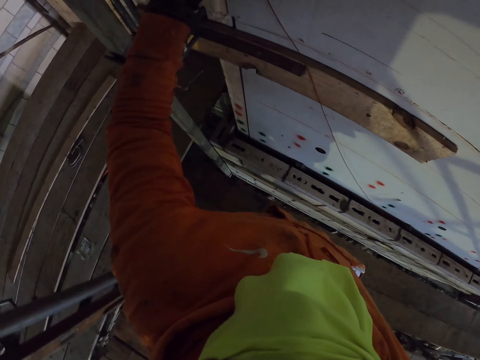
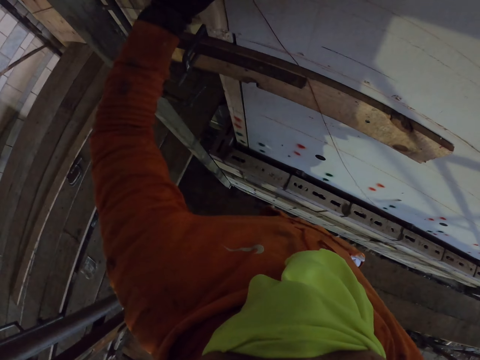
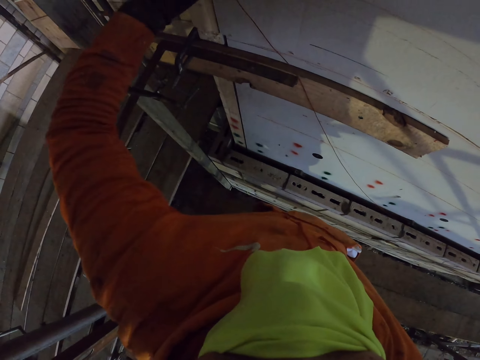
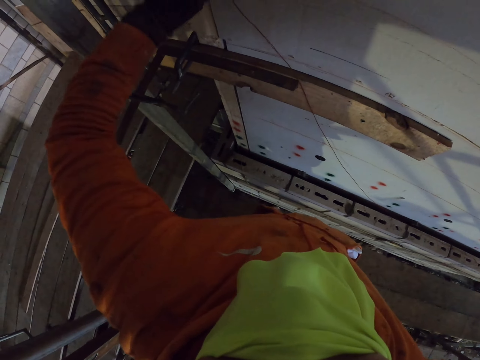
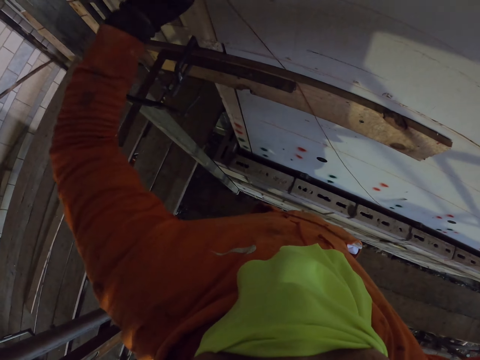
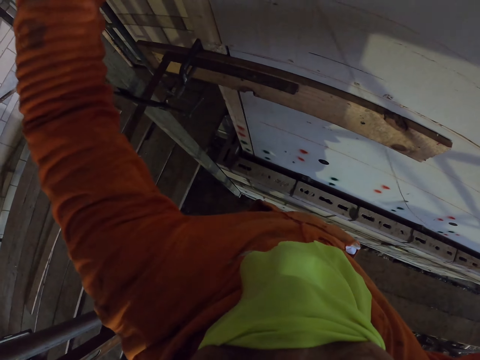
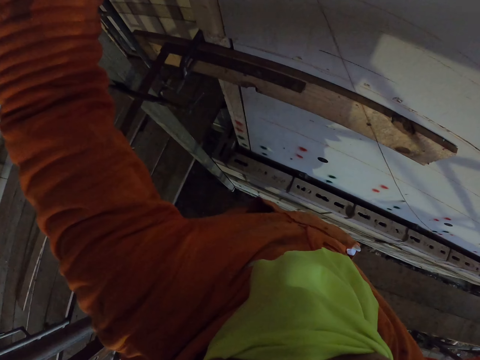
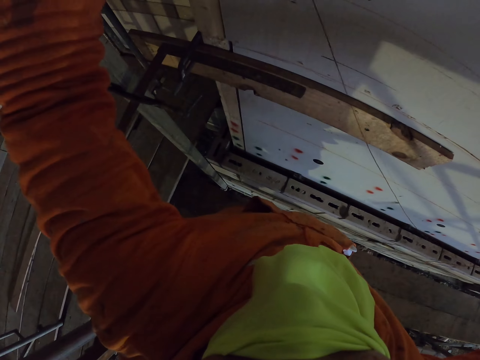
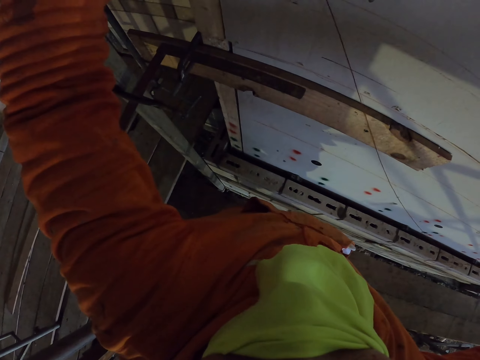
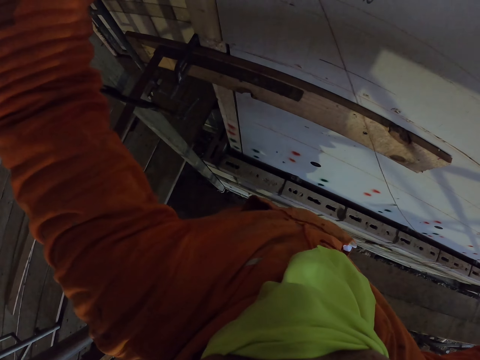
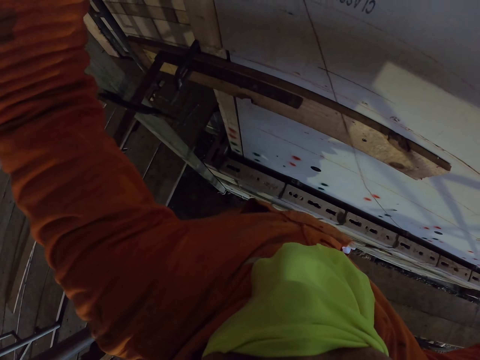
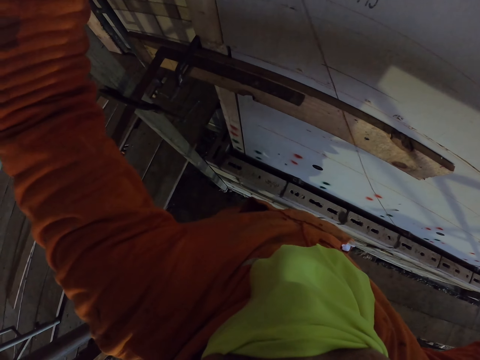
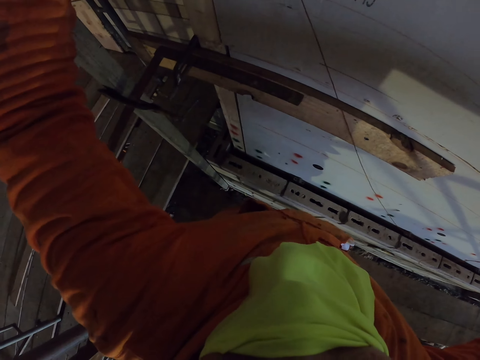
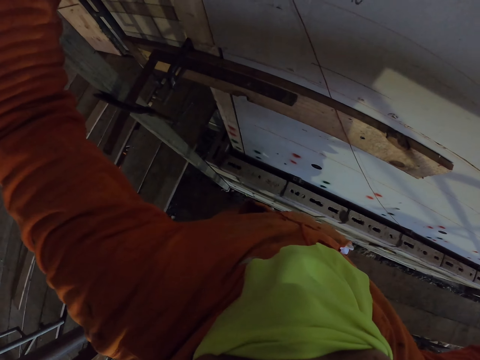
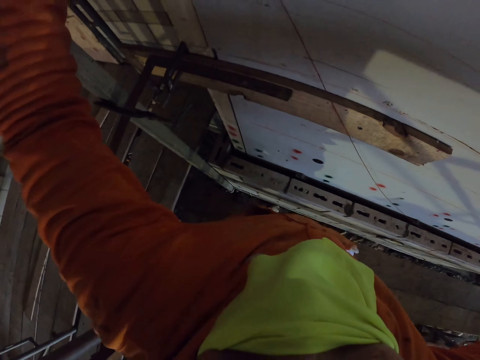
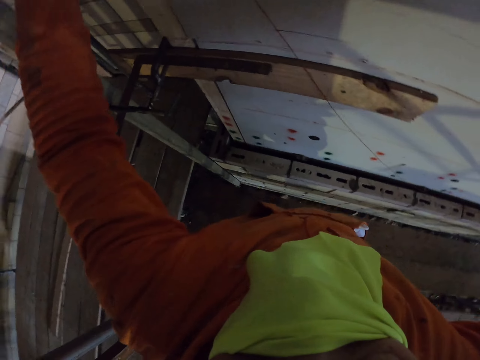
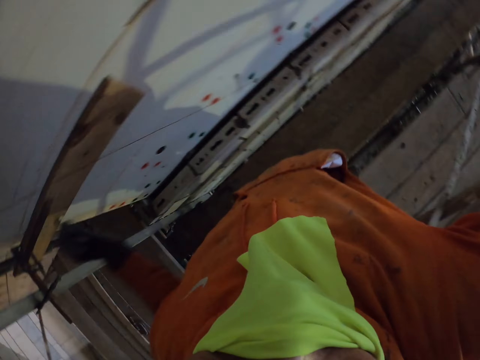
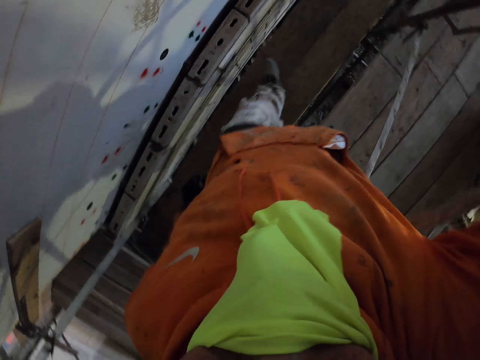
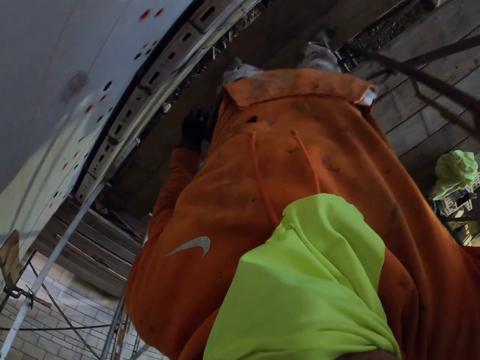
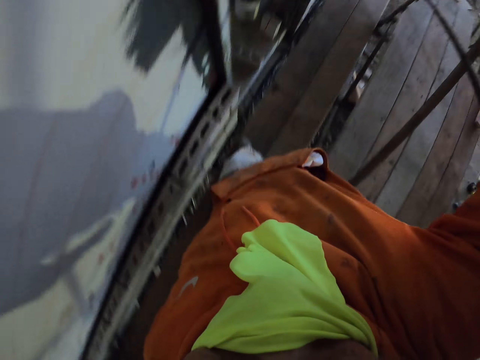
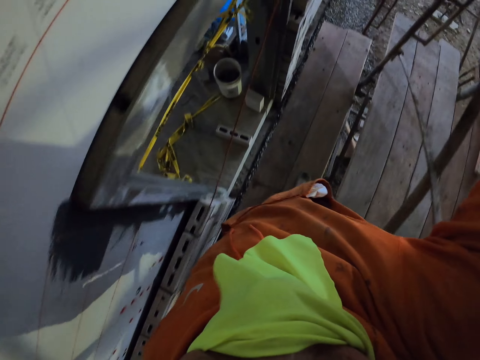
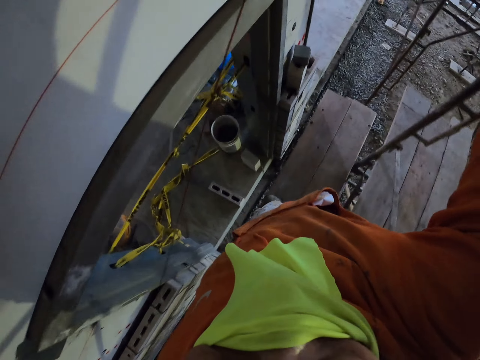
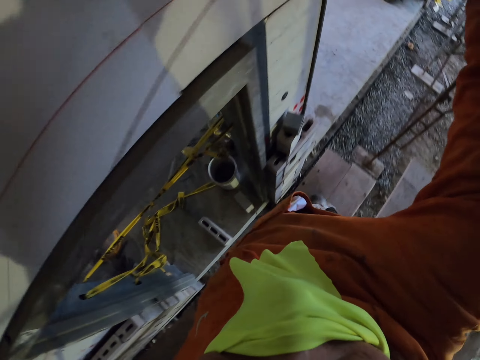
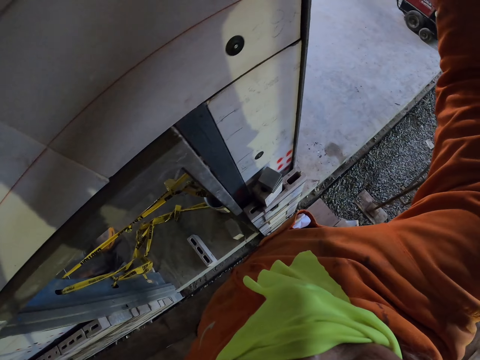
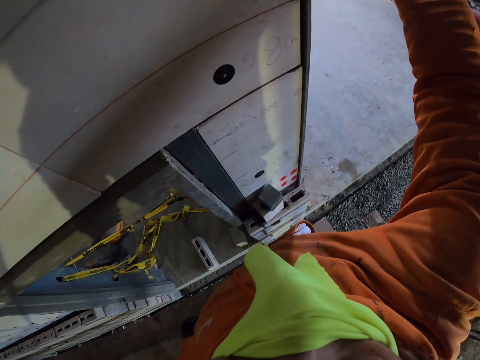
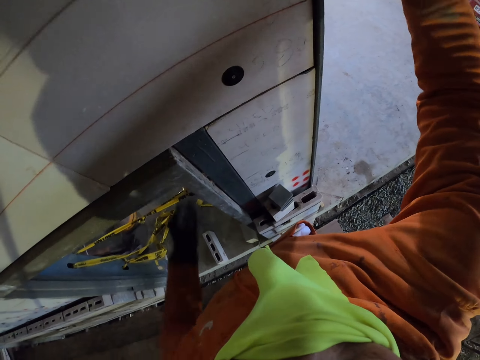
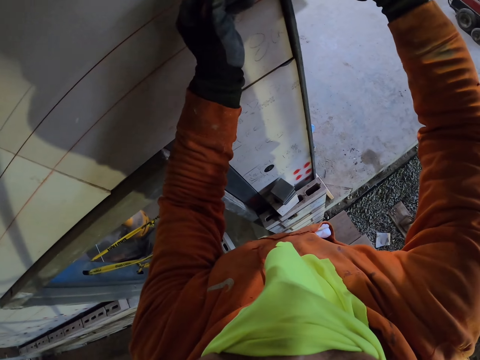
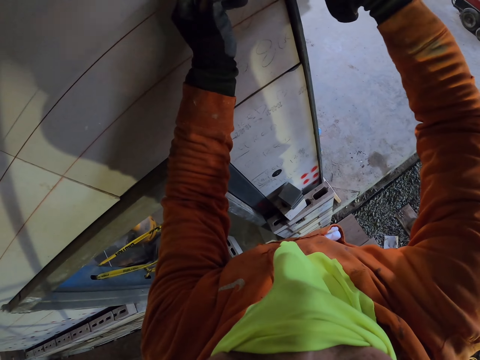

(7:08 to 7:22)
The camera wearer removes the thread. They move the thread. They walk around the room.

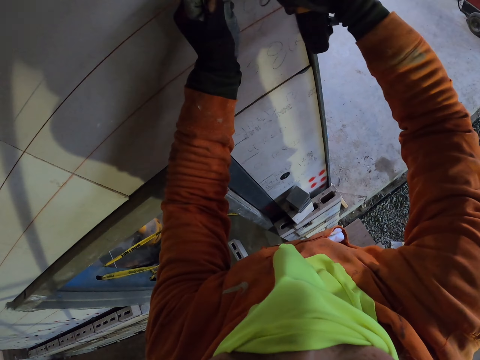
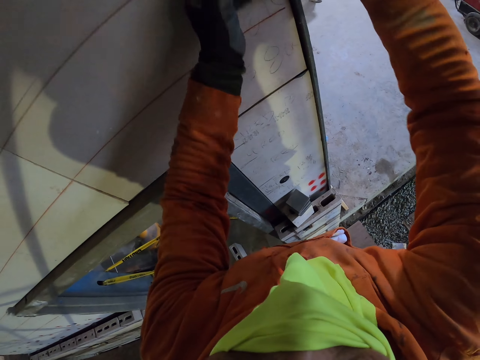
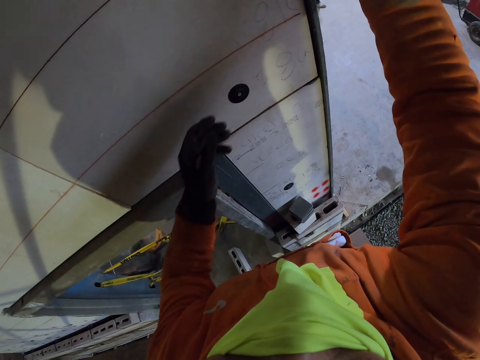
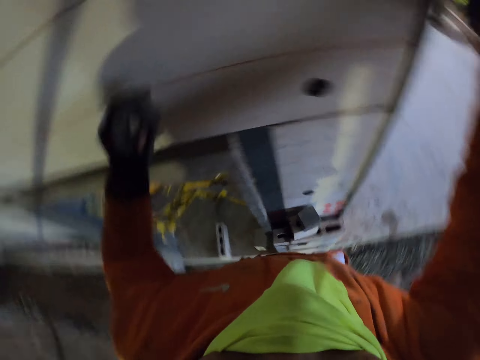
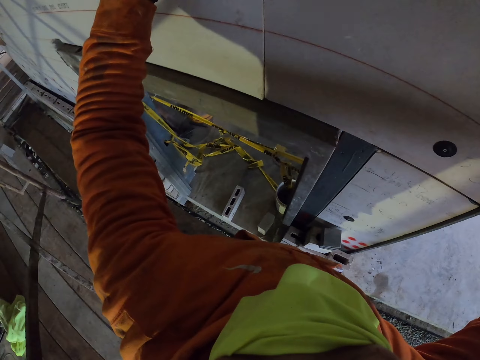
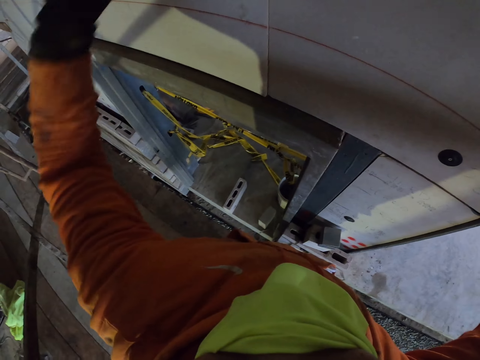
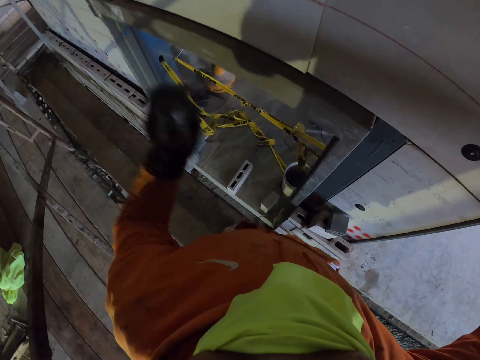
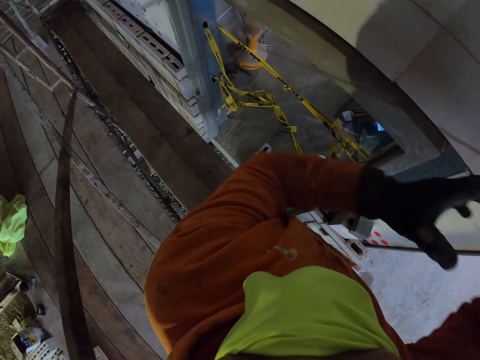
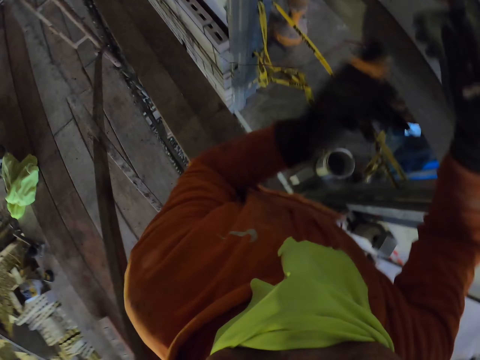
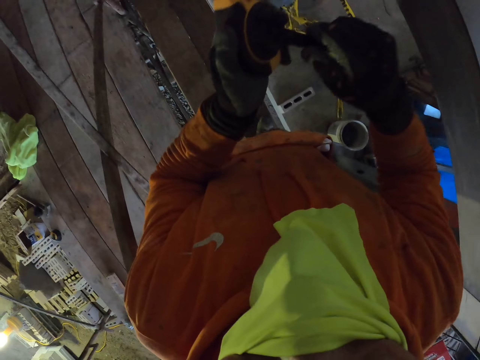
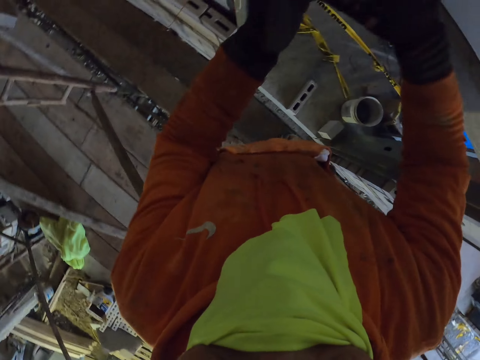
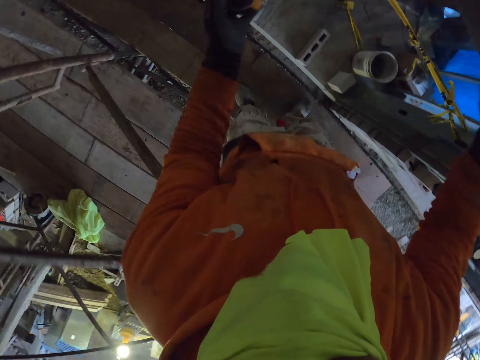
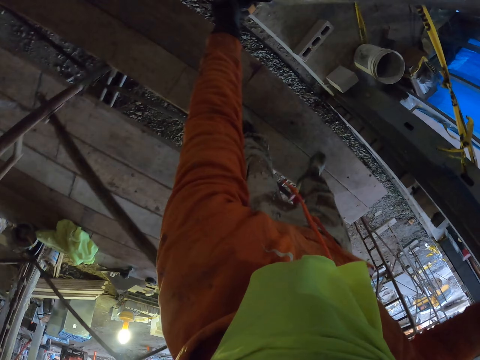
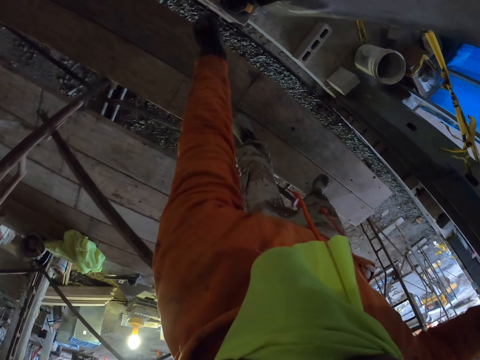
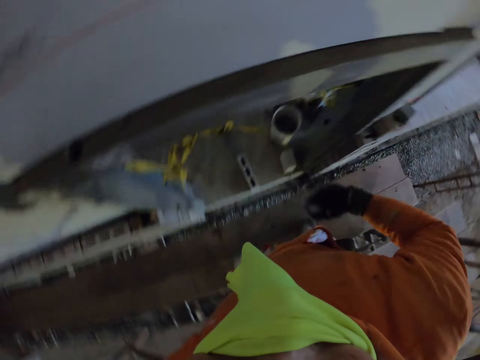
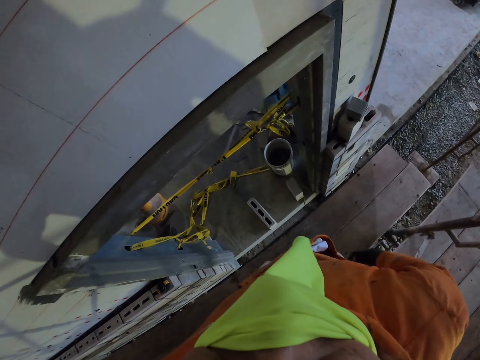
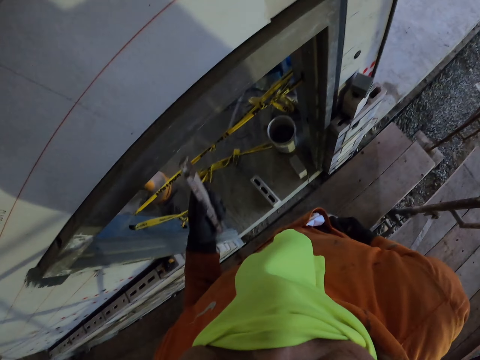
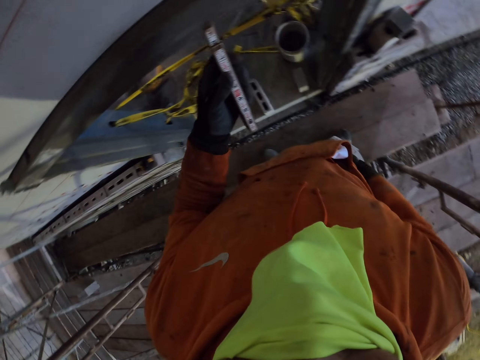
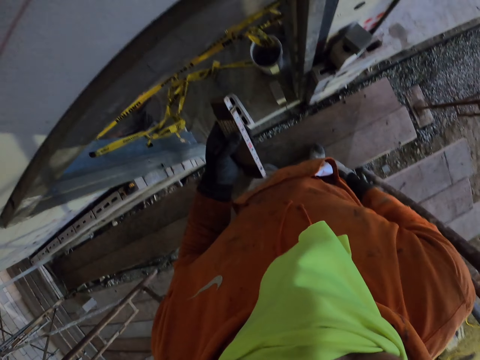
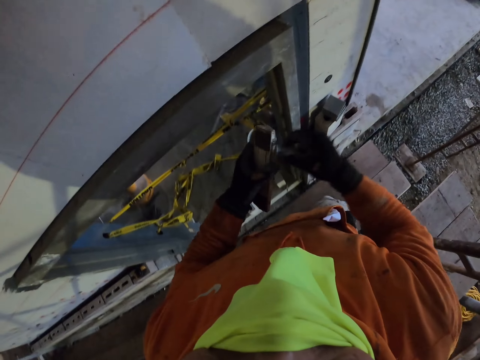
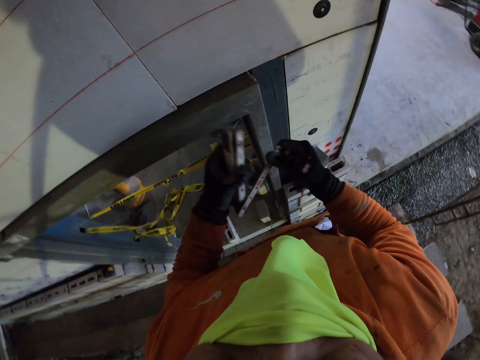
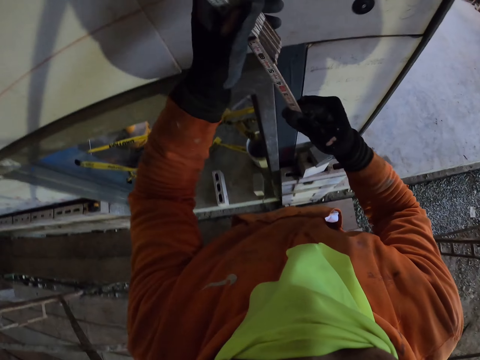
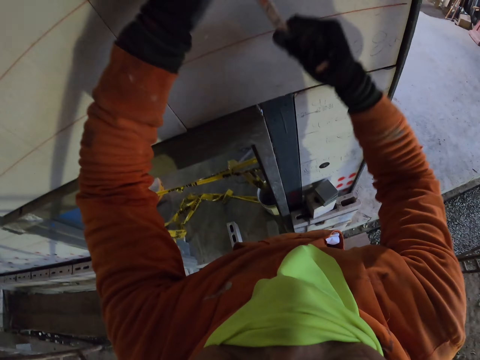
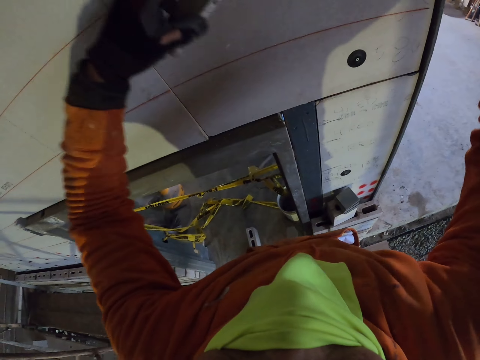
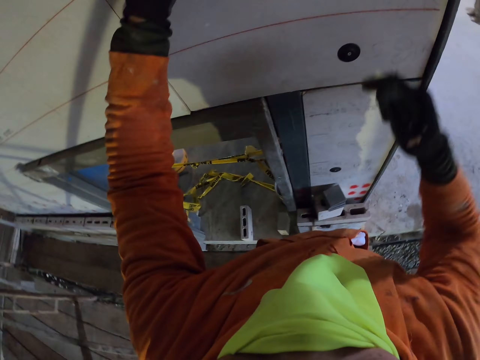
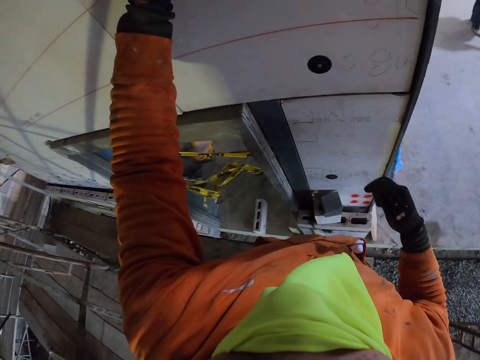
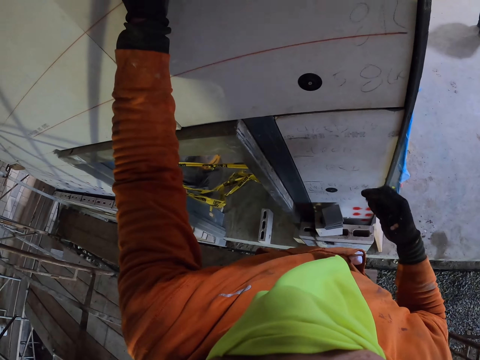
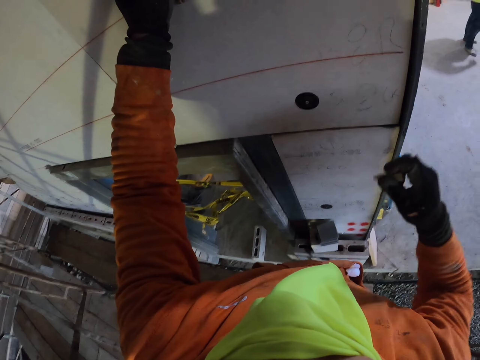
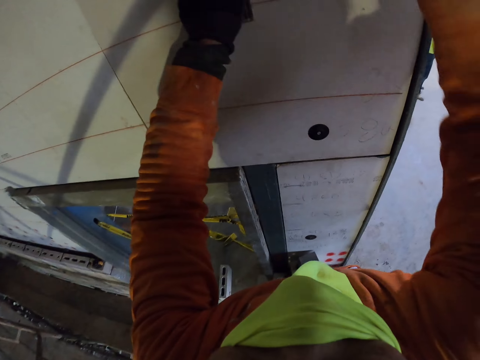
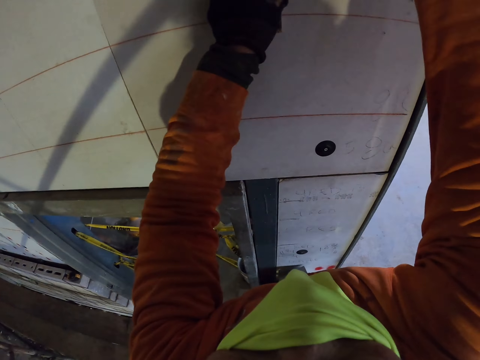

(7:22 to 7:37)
The camera wearer adjusts the thread. They walk around the room. They put something on the wall. They put the tape measure down. They remove the folding ruler from the pocket. They remove a marker from the pocket. They stretch the folding ruler or tape. They place the folding ruler on the wall.
